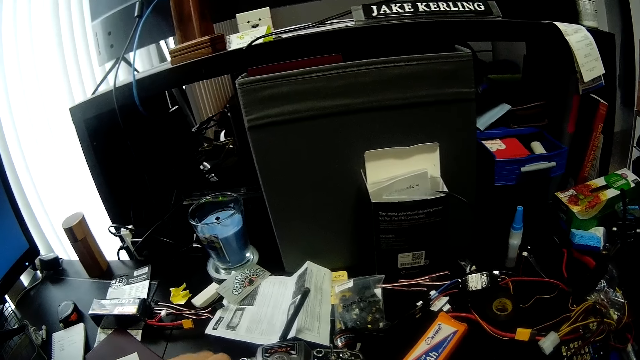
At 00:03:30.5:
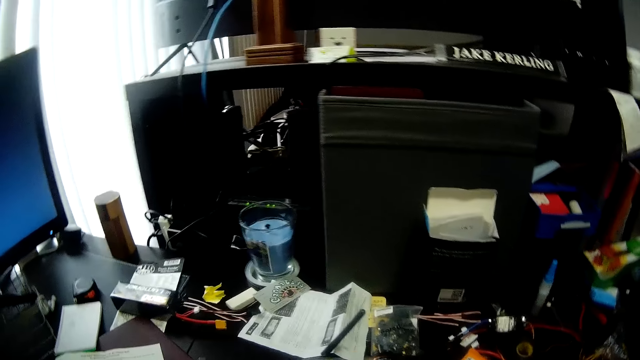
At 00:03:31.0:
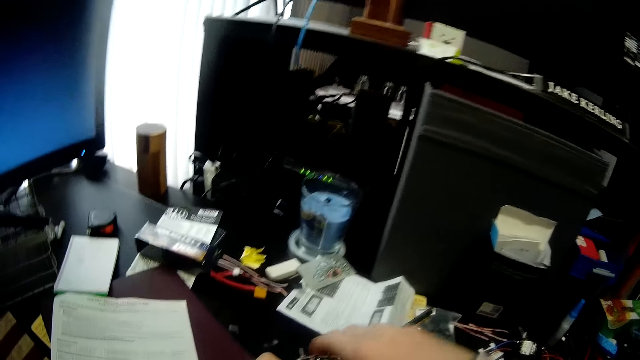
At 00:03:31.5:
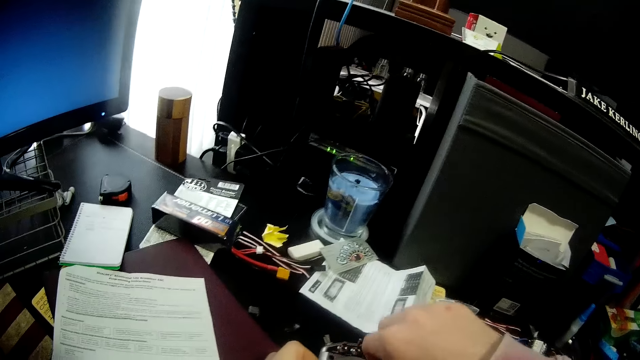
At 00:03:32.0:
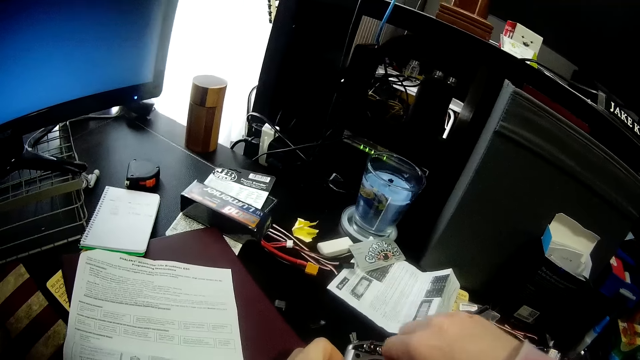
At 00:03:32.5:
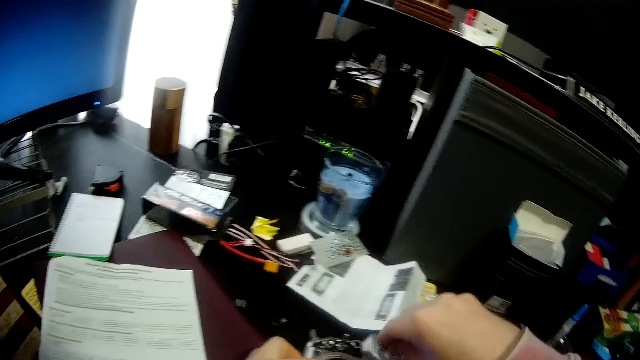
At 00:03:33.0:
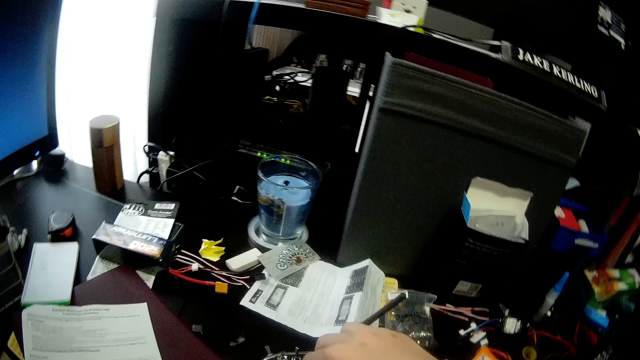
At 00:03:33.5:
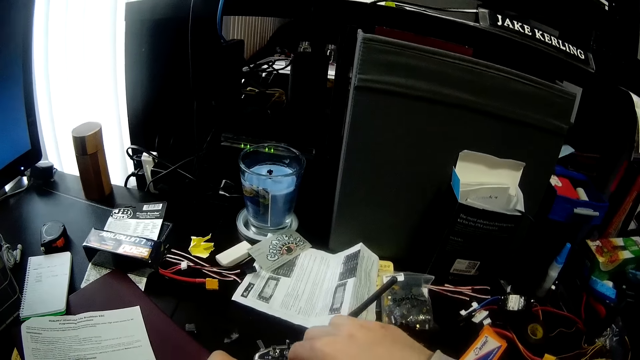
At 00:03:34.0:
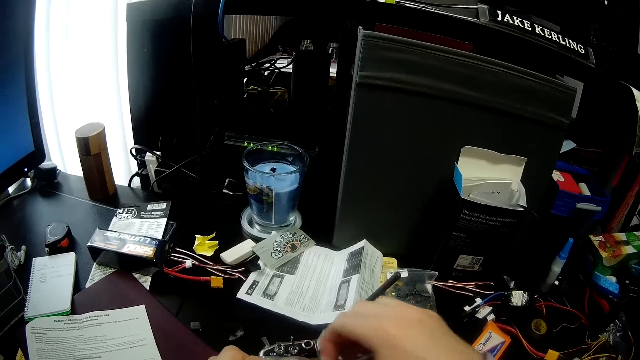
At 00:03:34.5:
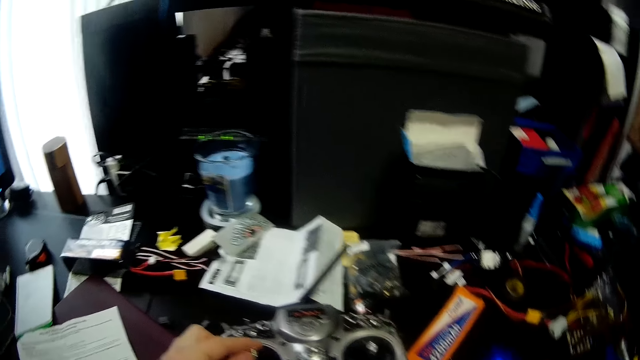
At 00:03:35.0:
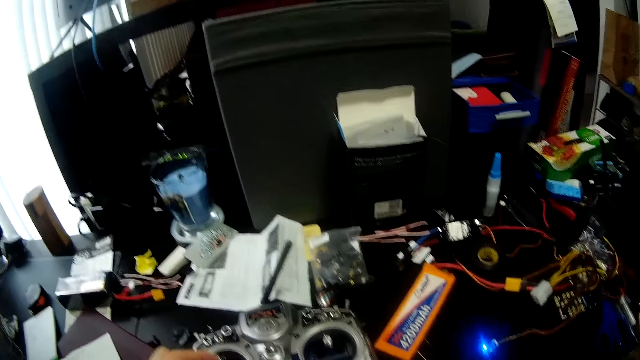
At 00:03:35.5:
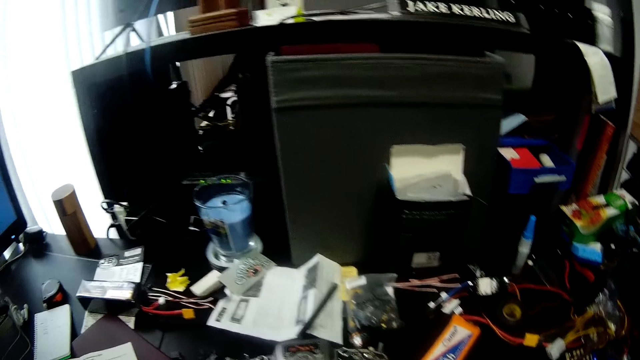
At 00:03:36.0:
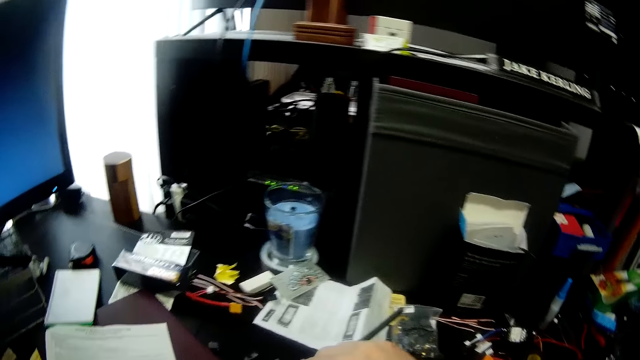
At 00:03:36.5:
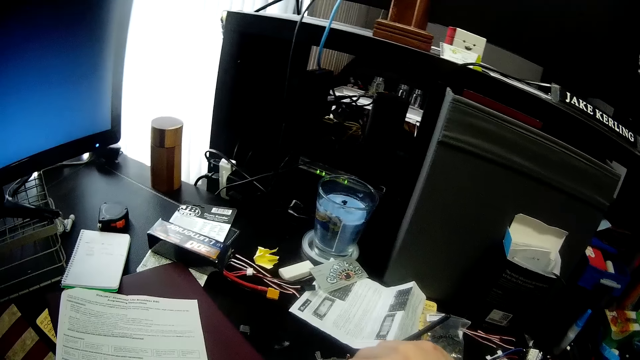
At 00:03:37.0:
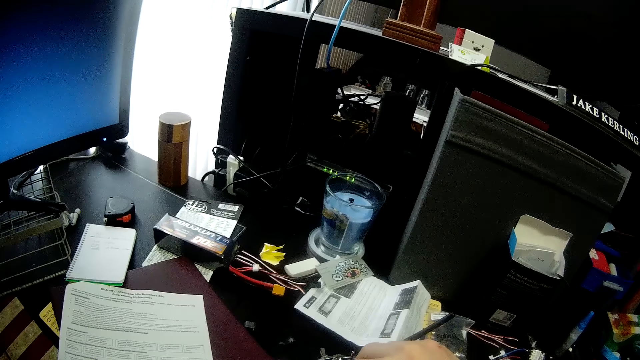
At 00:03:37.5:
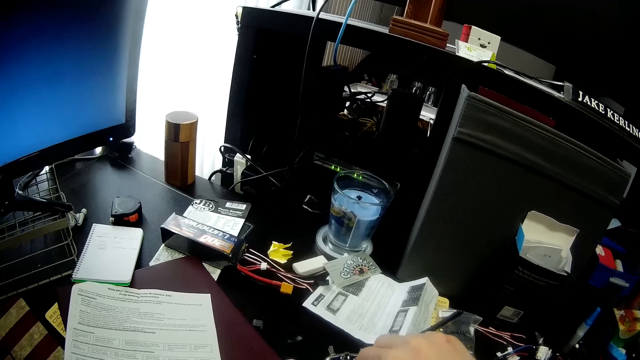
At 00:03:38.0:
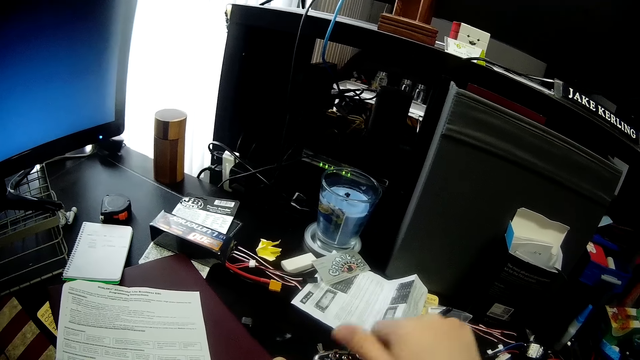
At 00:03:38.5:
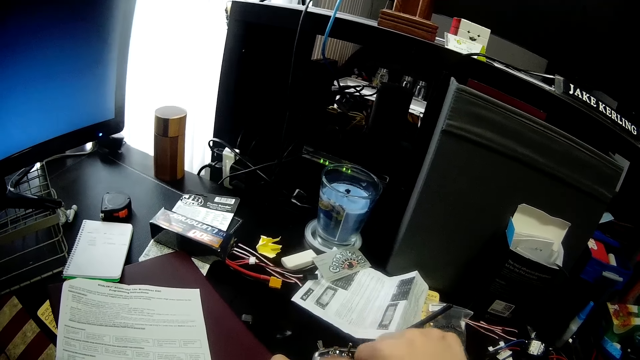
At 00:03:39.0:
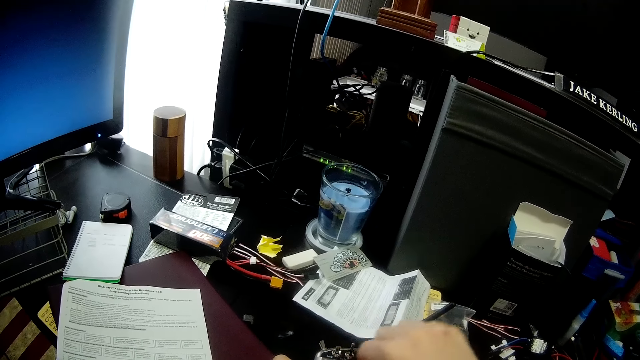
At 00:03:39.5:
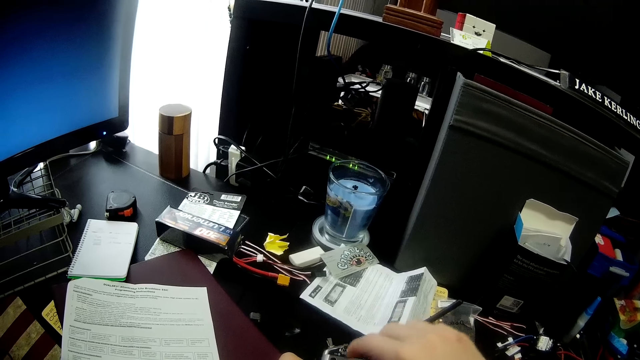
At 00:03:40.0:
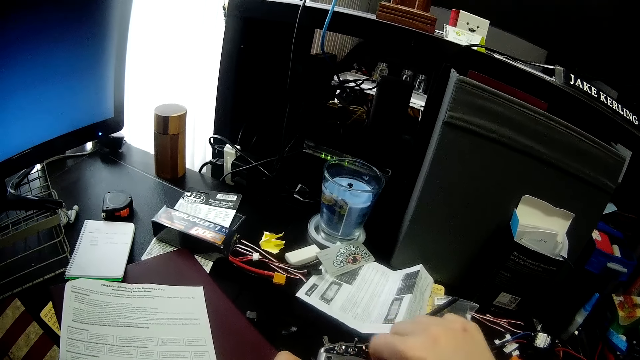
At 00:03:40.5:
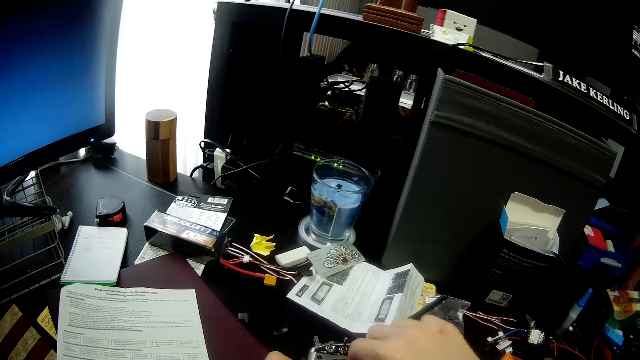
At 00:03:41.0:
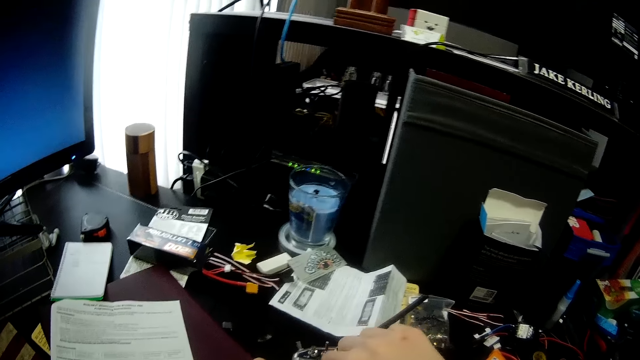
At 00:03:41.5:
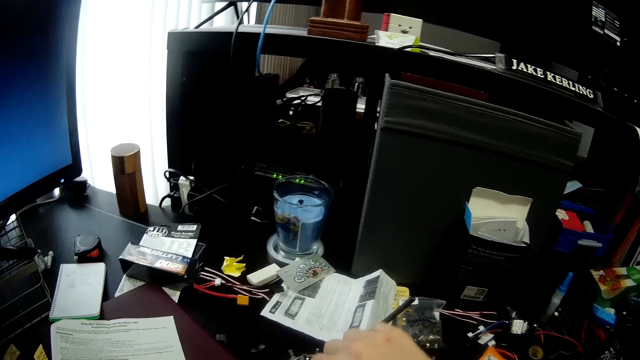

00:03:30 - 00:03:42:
The camera wearer adjusts the left controller of the radio transmitter with his right hand. He unscrews something. He pulls something. He looks around the table. He tightens something.

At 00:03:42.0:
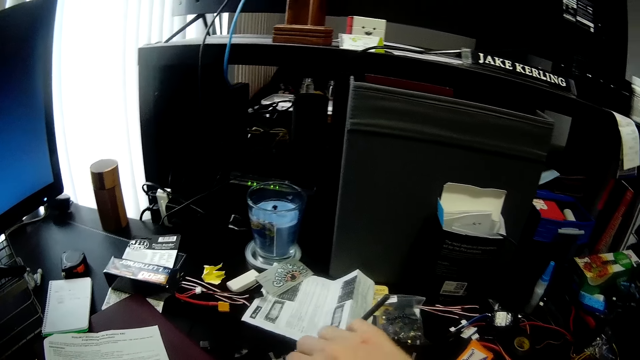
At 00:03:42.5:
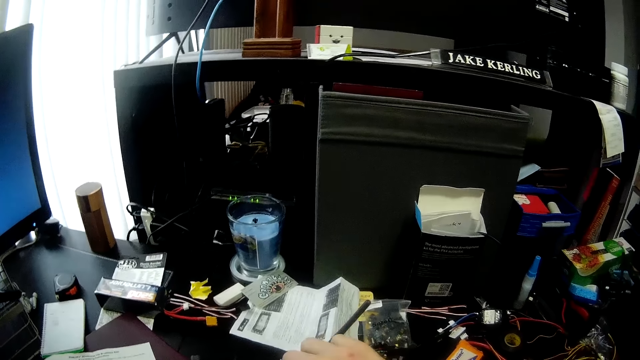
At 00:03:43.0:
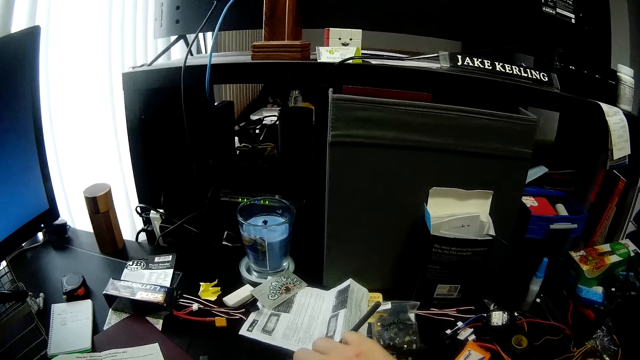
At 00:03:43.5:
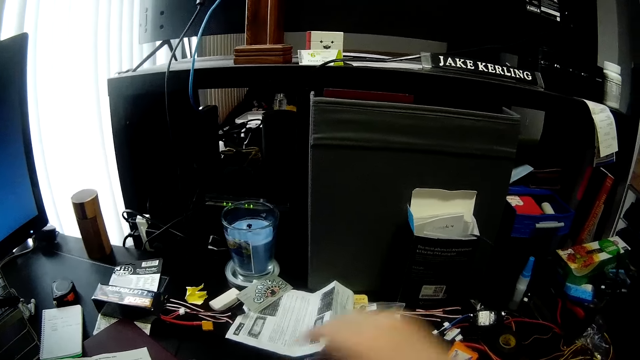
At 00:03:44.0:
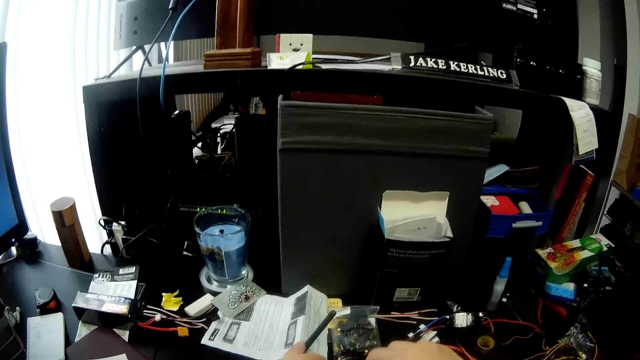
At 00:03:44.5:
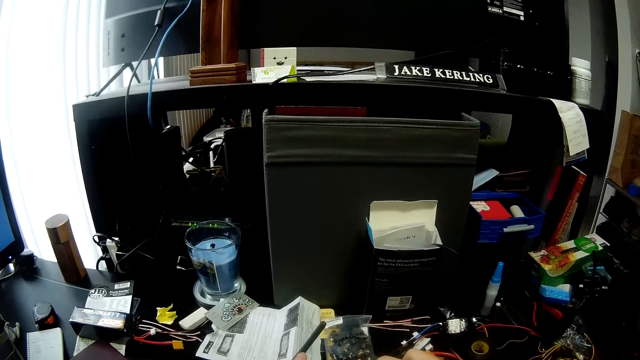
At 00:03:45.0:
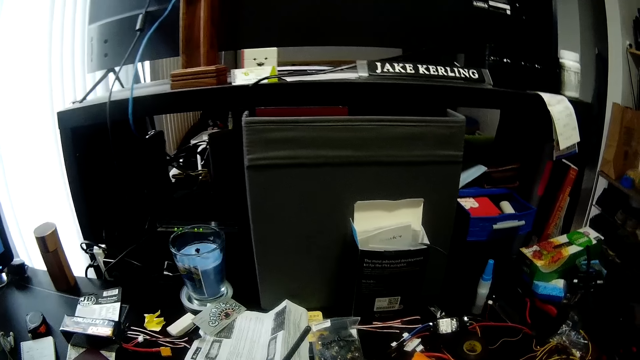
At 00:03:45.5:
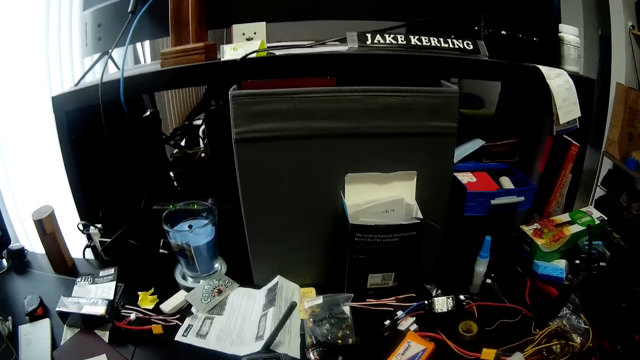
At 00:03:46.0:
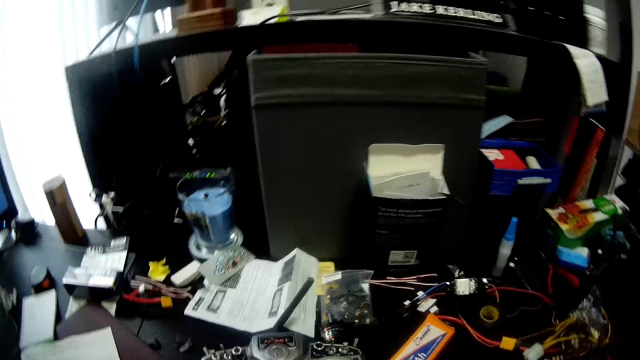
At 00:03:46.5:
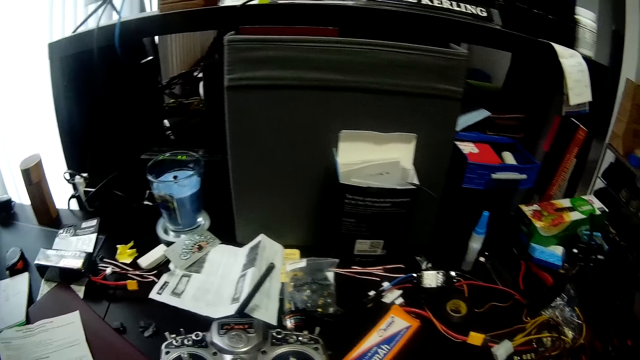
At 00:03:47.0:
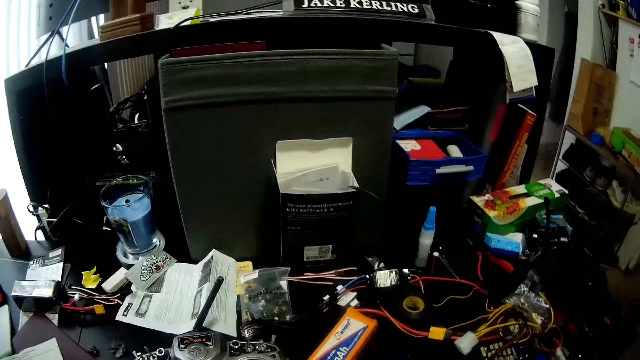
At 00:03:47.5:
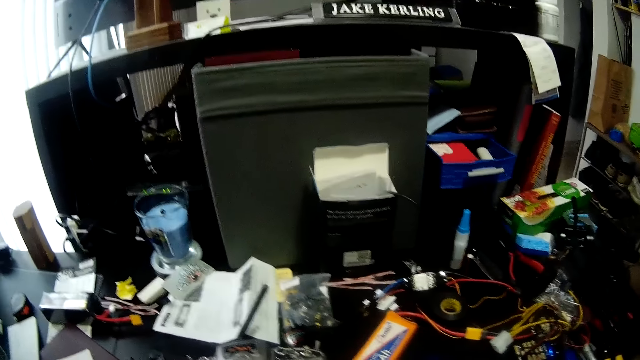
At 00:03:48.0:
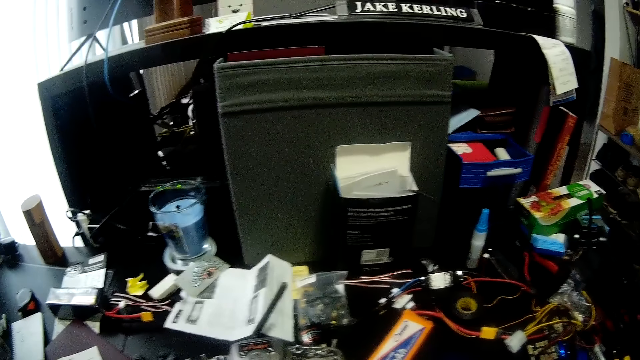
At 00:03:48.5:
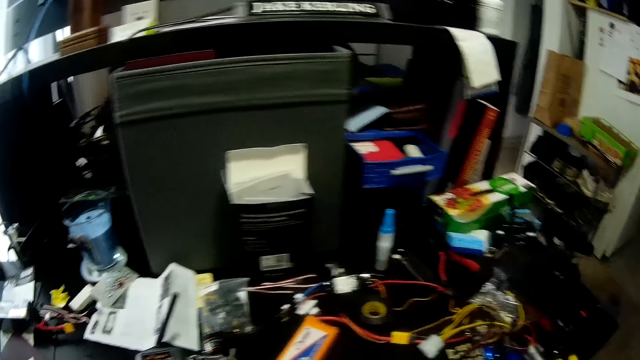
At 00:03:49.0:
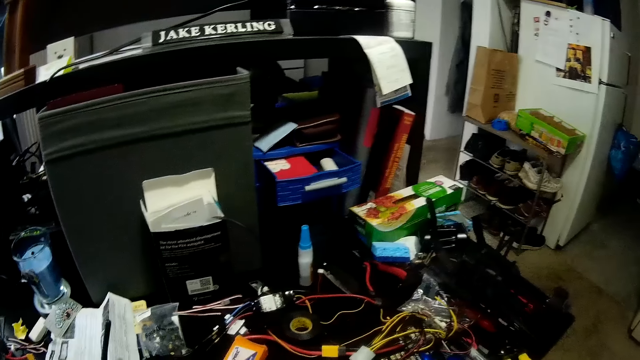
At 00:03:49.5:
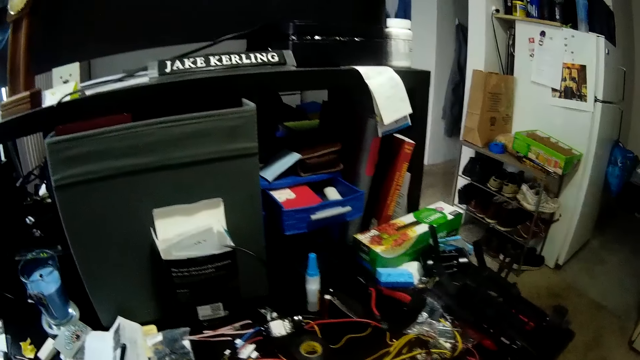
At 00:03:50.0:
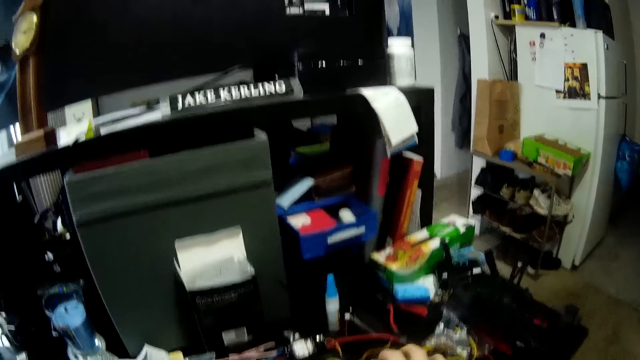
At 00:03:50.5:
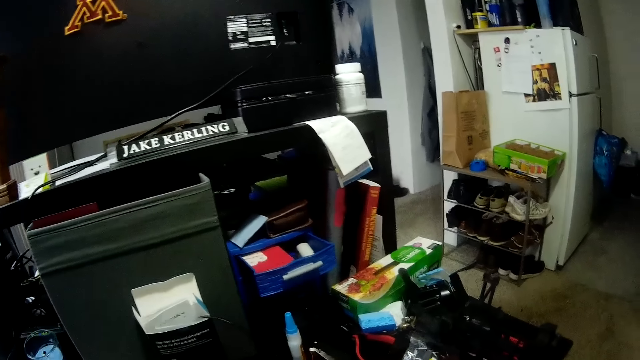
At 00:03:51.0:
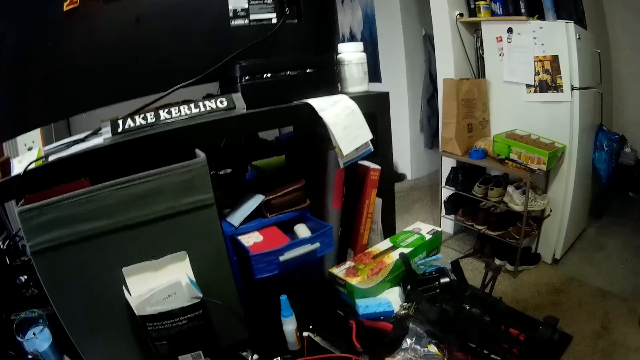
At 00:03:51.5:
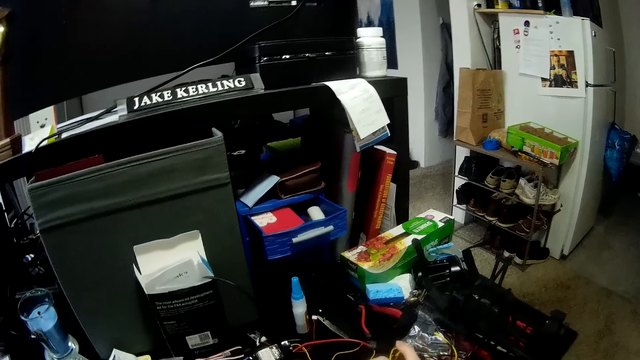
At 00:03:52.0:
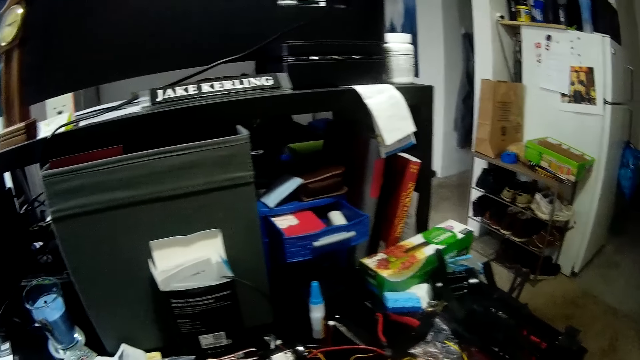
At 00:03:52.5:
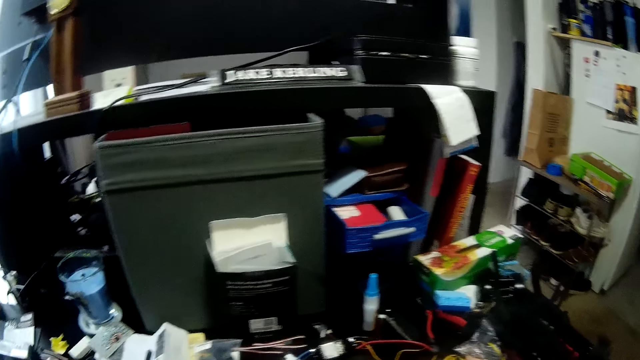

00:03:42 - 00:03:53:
The camera wearer pulls his hand off something. He tightens something. He looks around the table. He looks to his right.
